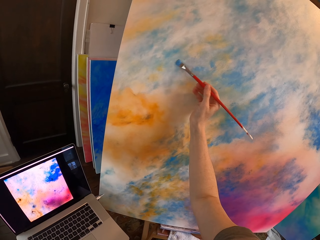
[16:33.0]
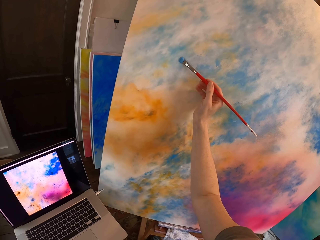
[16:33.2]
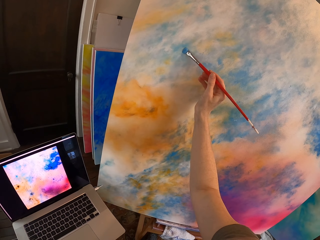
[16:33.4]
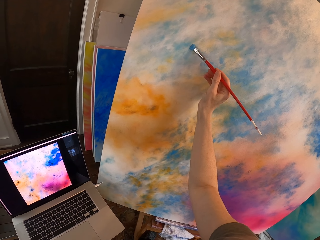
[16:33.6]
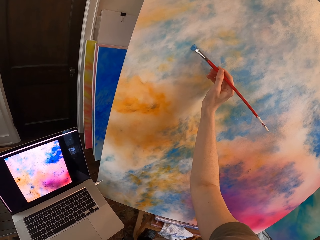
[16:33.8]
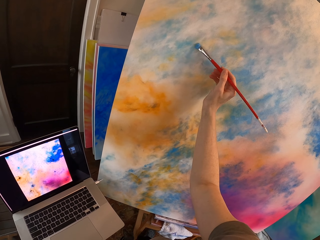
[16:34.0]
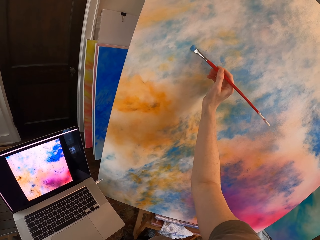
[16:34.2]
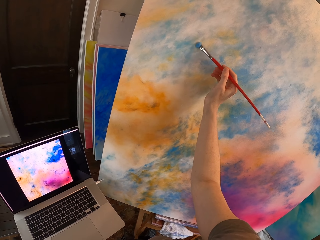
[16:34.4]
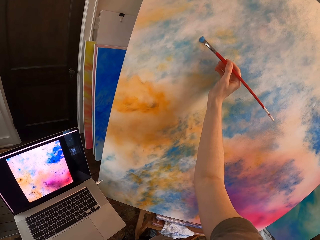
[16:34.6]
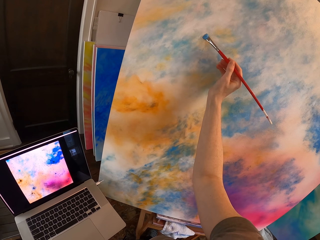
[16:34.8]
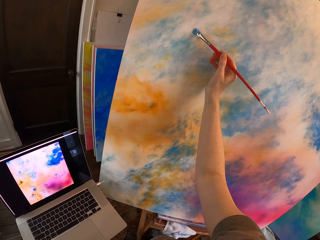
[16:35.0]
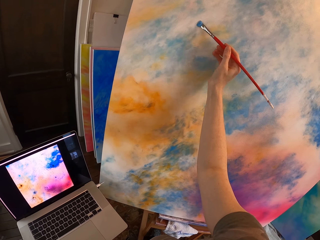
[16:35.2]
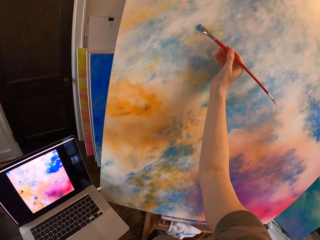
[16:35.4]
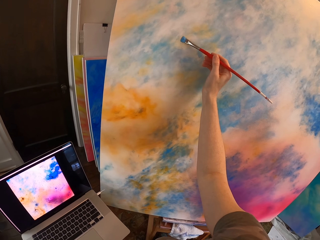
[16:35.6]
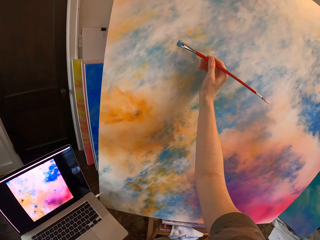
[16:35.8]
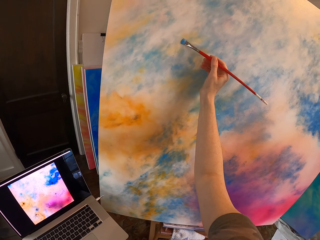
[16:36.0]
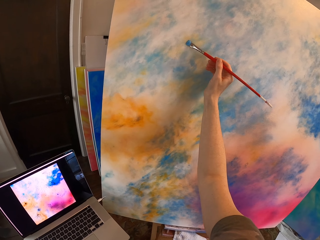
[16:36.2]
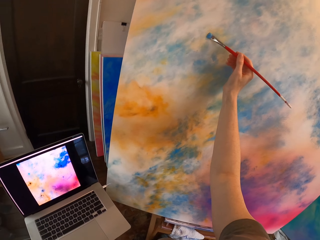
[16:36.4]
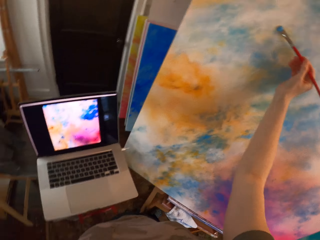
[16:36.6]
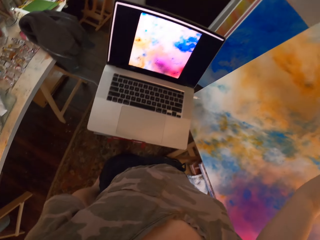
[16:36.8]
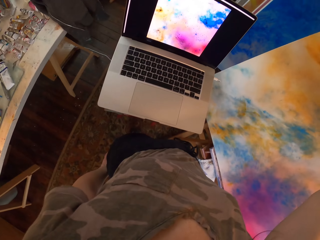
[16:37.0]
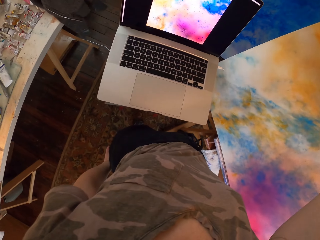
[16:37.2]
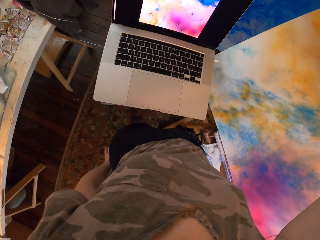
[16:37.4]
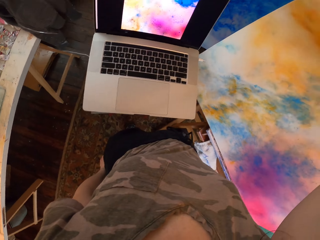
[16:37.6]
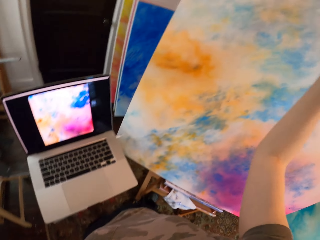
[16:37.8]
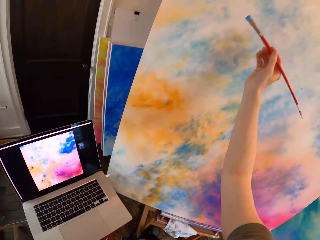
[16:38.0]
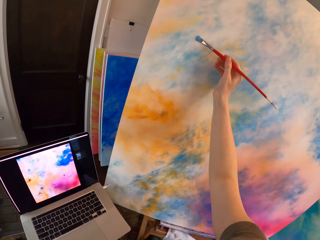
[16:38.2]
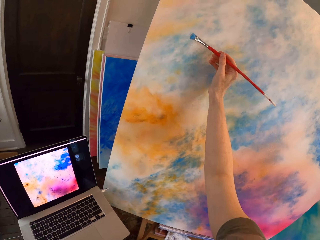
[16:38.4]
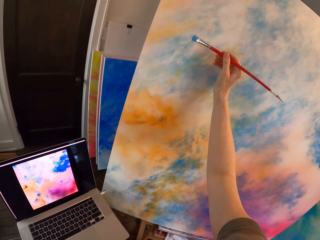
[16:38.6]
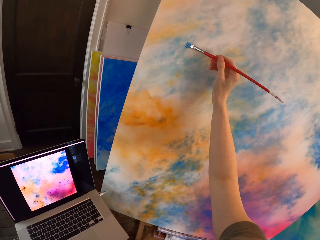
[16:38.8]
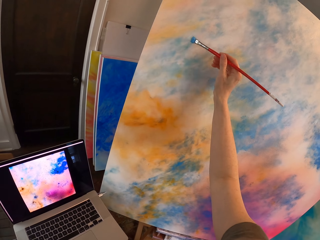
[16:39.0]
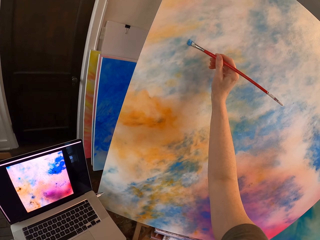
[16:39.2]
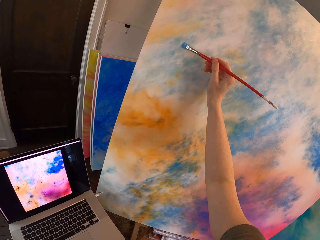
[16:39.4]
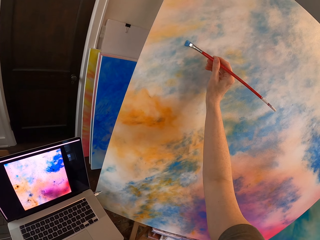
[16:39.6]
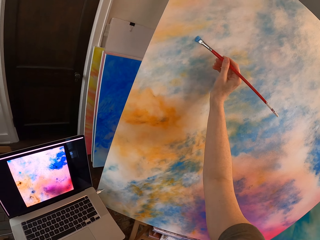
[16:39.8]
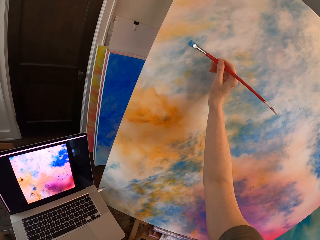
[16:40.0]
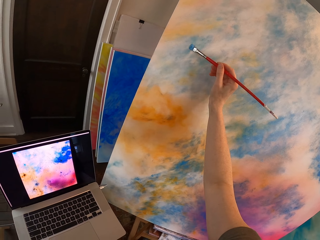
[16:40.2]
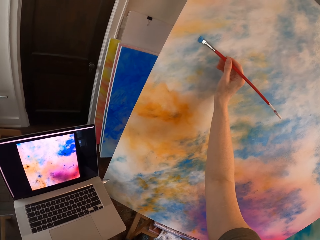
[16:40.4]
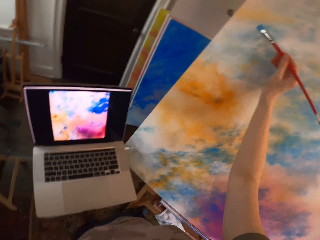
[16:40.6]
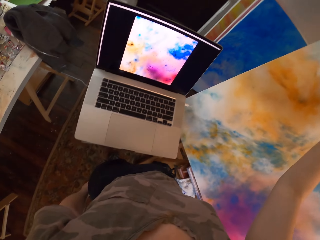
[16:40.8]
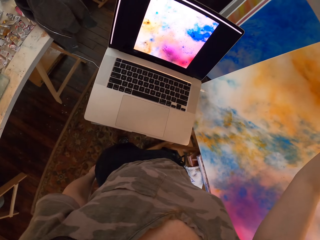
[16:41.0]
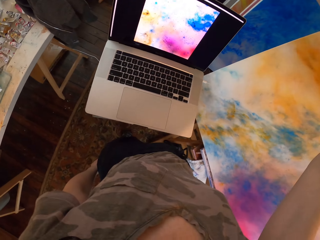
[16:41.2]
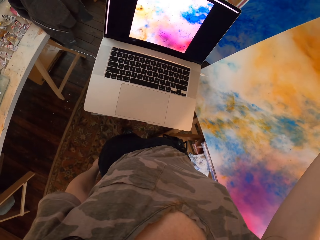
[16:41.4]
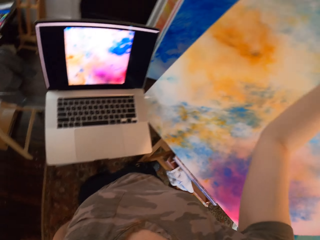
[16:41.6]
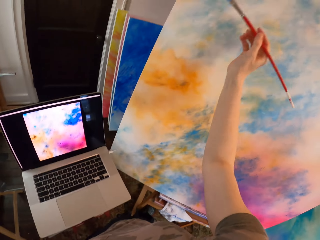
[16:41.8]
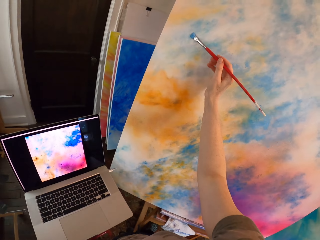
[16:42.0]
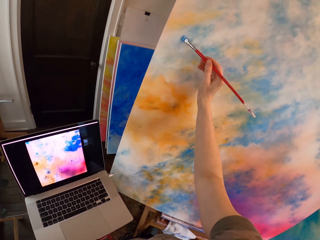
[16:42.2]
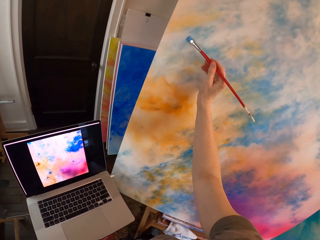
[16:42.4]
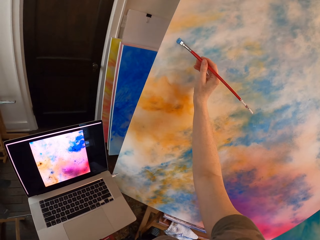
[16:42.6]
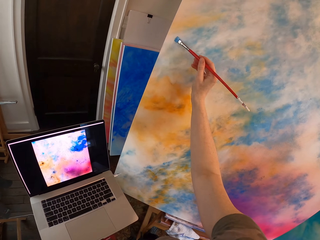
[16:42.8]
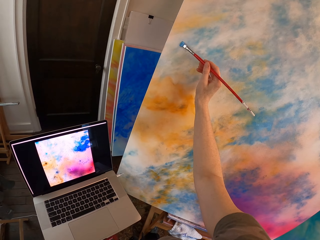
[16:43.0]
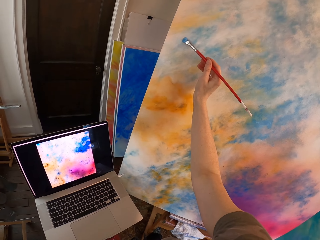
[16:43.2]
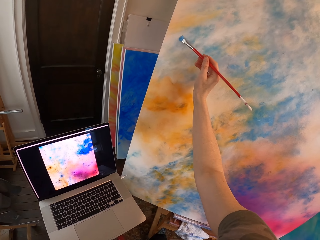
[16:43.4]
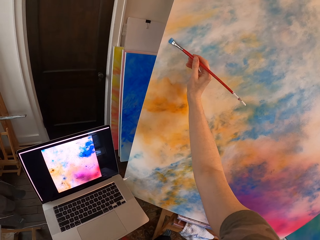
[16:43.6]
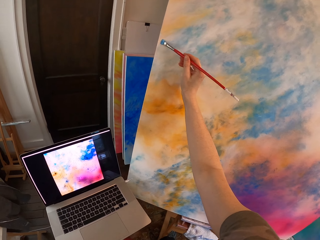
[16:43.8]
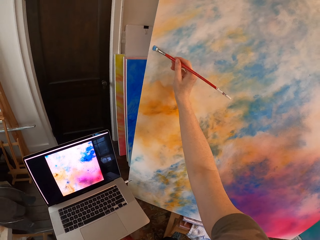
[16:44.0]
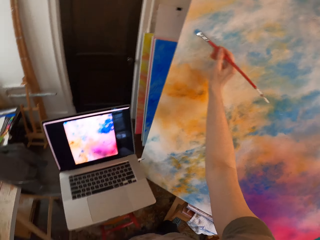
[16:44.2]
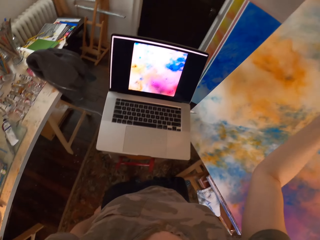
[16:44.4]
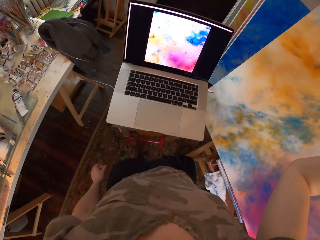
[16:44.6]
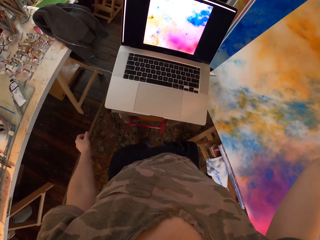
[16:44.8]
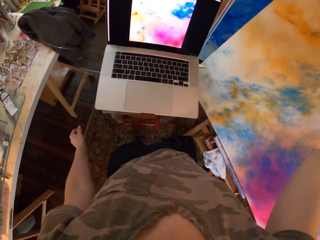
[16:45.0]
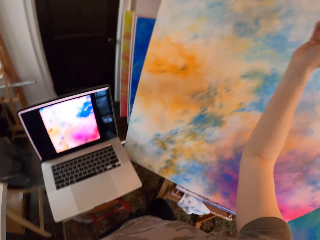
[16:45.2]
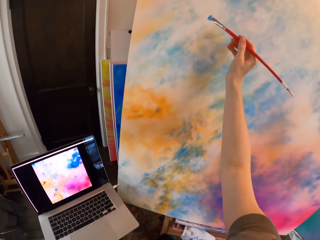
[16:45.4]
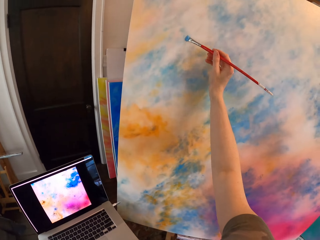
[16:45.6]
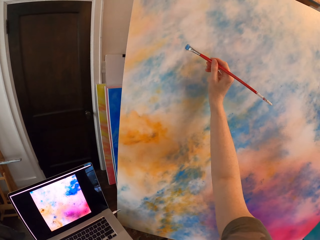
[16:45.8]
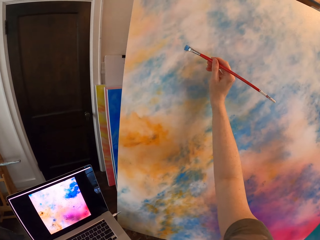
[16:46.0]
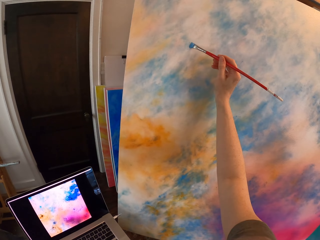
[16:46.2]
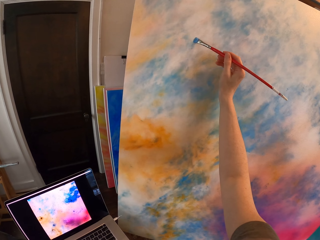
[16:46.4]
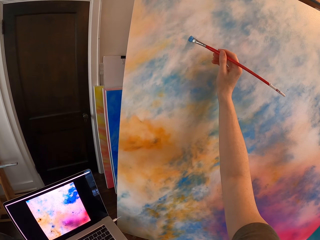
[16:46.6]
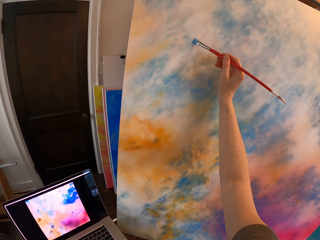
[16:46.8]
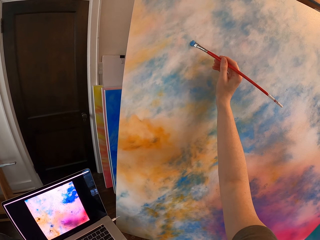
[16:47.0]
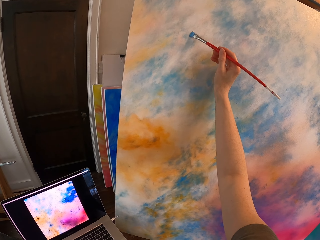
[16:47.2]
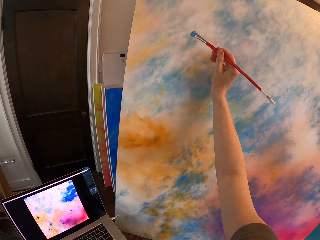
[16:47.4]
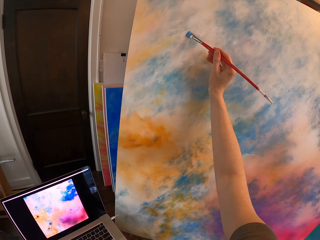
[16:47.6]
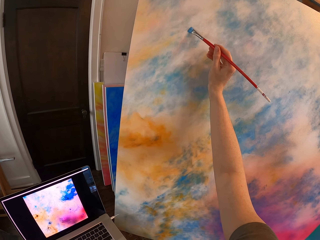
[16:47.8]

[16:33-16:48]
The camera wearer looks at the laptop. They paint the canvas. They look at the laptop. They paint the canvas. They look at the laptop. They paint the canvas.

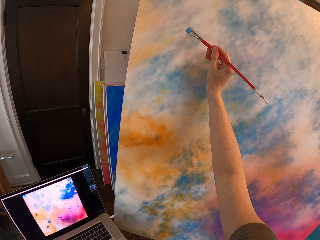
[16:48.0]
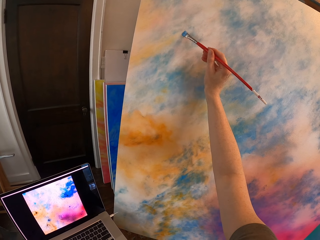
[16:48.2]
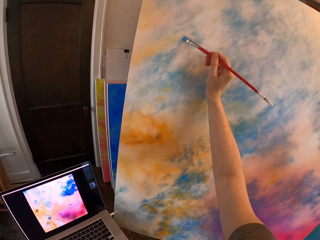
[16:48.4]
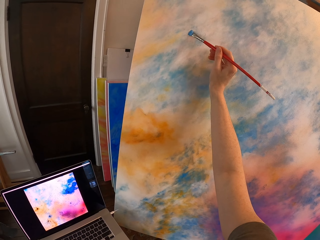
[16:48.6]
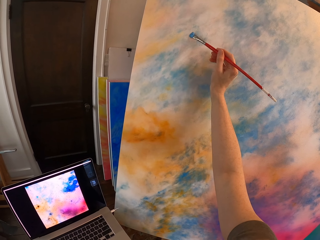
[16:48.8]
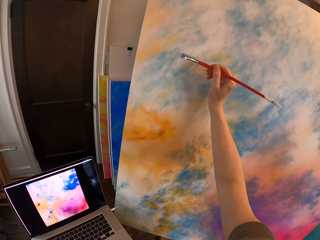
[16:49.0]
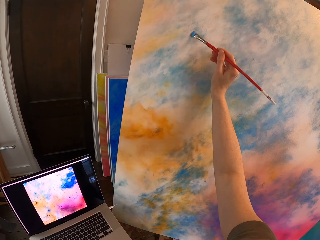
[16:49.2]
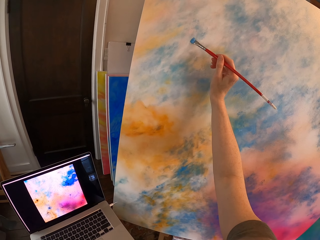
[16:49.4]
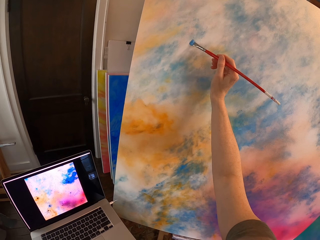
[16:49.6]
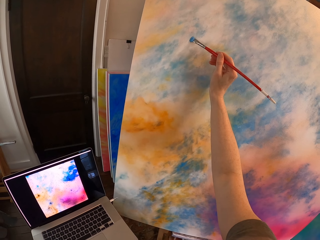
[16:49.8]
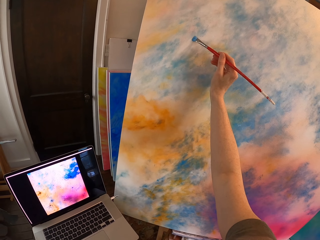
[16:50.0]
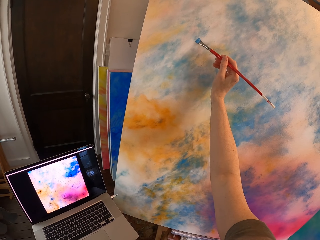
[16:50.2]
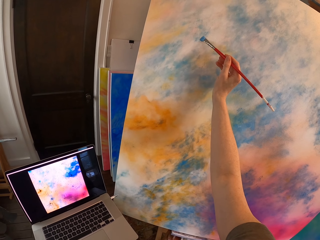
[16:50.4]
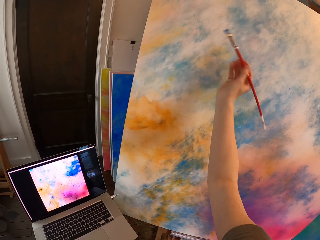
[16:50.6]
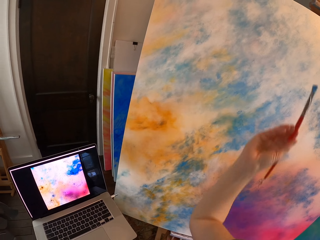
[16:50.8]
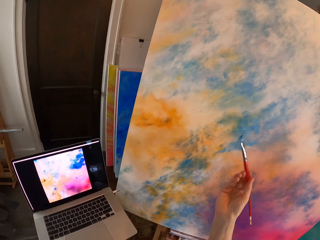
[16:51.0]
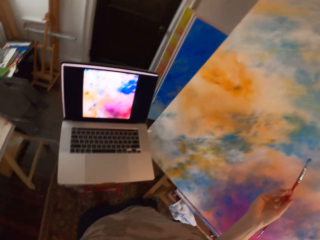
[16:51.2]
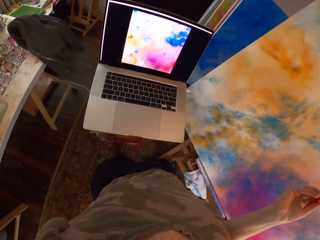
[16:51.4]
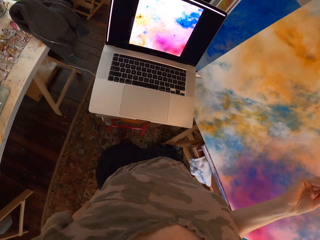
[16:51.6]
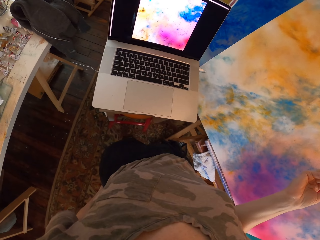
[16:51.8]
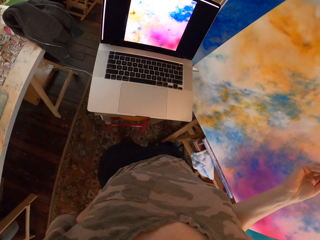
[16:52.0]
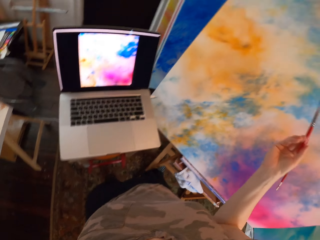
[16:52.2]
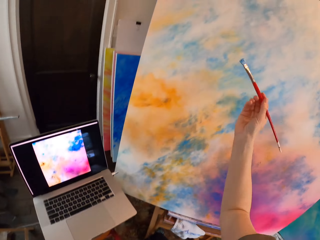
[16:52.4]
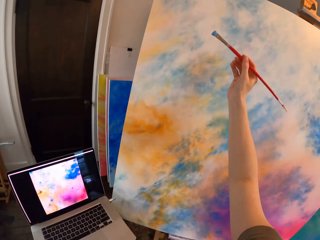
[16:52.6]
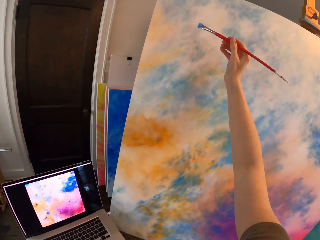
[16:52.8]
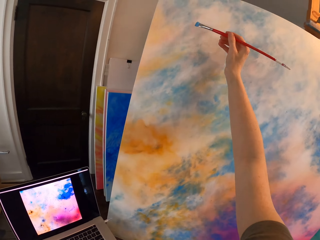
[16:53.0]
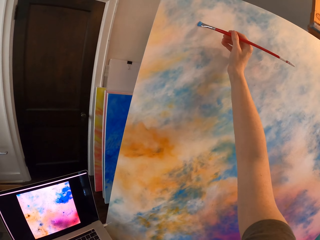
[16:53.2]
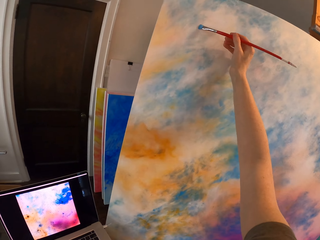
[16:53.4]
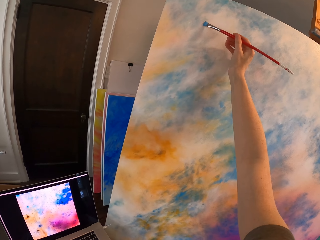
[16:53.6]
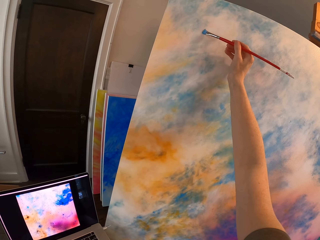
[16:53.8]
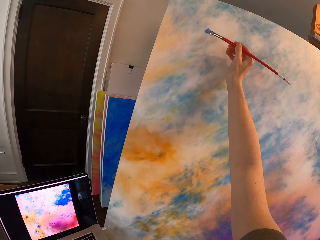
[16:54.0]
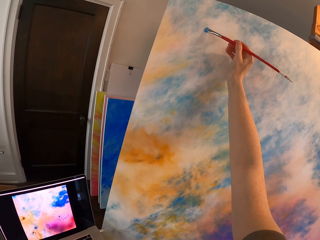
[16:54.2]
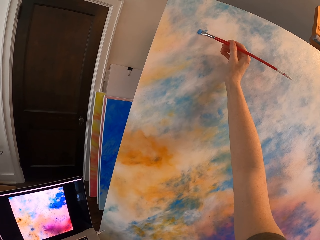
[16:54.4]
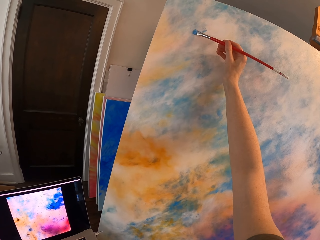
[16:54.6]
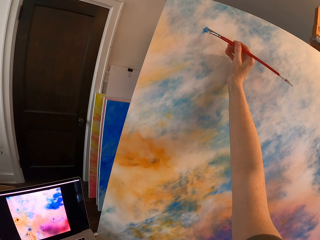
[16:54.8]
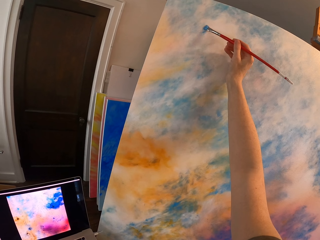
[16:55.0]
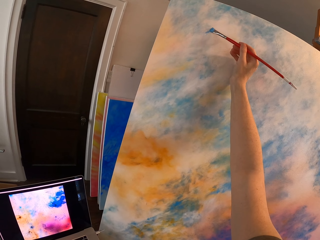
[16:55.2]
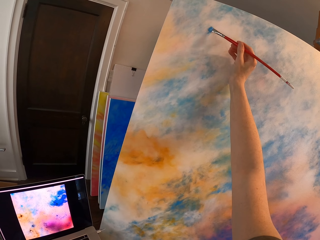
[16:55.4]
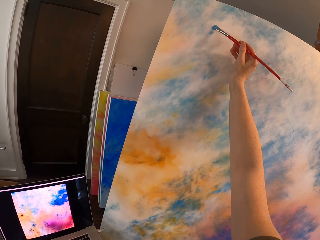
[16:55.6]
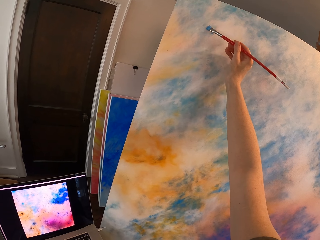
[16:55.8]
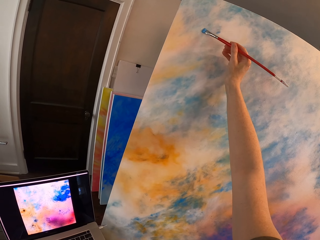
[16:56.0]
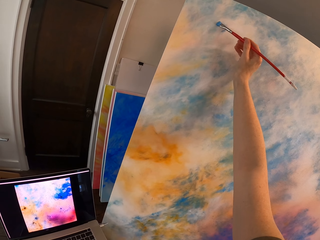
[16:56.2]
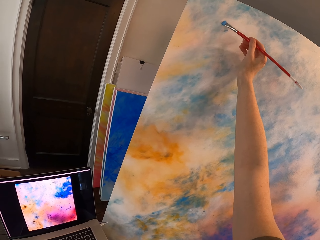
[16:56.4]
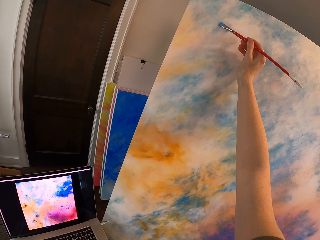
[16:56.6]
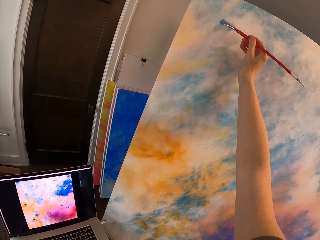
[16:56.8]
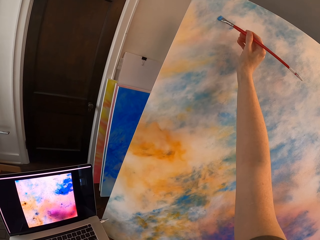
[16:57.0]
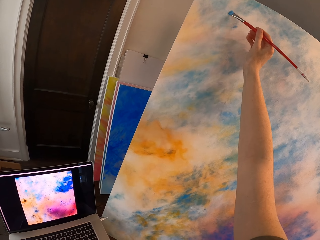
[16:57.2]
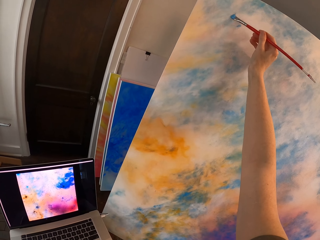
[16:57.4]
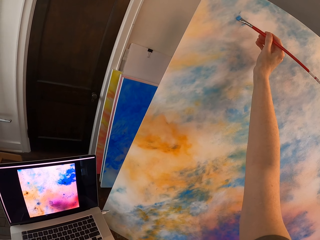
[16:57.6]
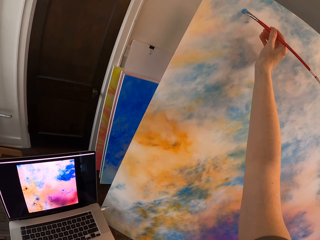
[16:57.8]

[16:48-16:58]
The camera wearer looks at the laptop. They paint the canvas.
